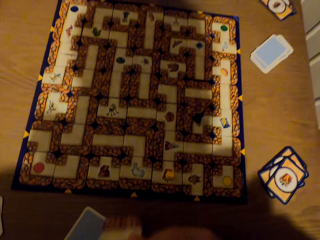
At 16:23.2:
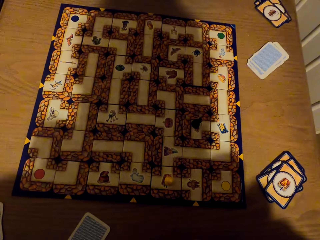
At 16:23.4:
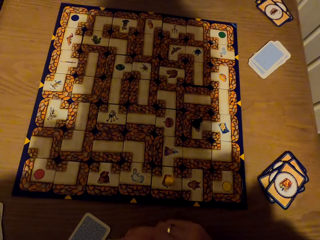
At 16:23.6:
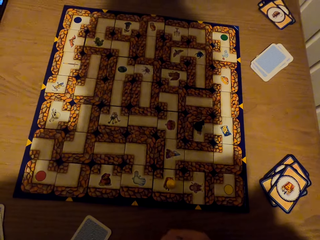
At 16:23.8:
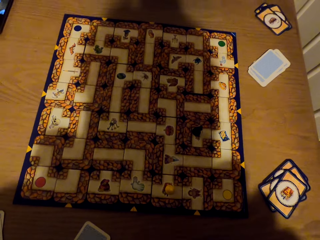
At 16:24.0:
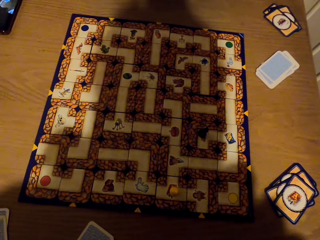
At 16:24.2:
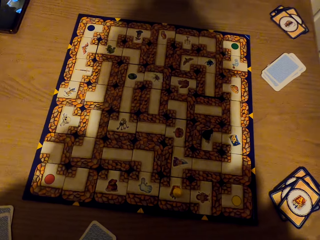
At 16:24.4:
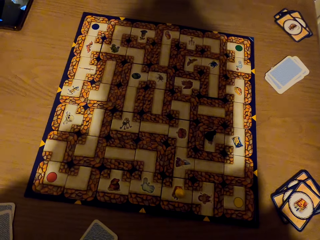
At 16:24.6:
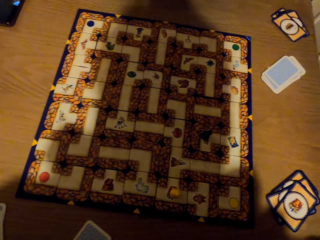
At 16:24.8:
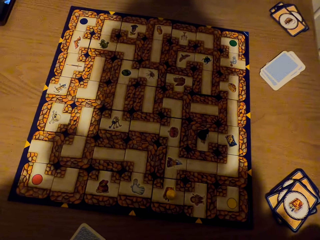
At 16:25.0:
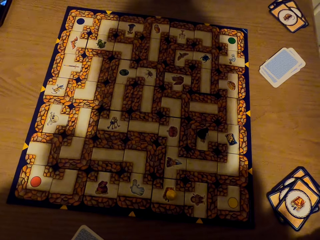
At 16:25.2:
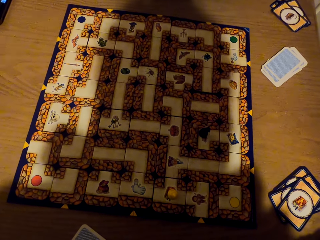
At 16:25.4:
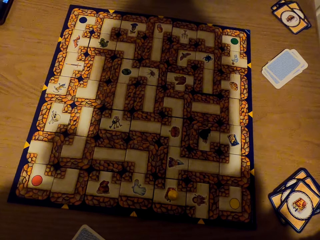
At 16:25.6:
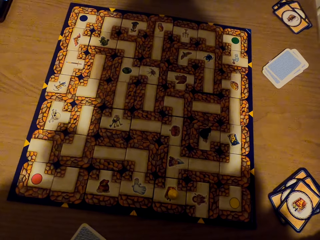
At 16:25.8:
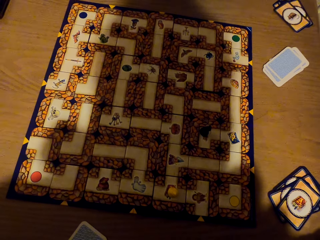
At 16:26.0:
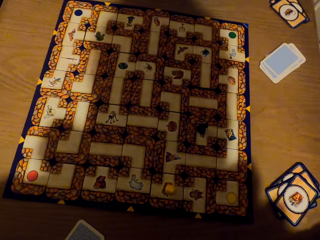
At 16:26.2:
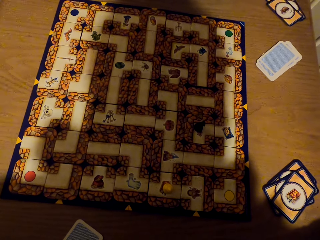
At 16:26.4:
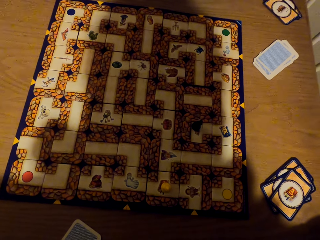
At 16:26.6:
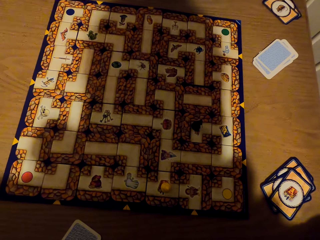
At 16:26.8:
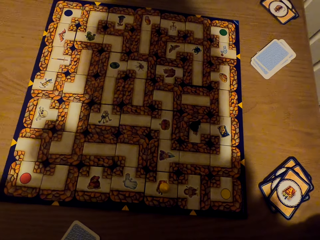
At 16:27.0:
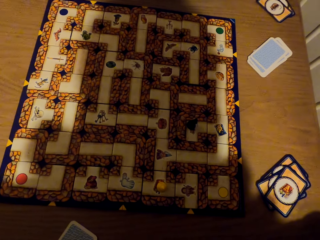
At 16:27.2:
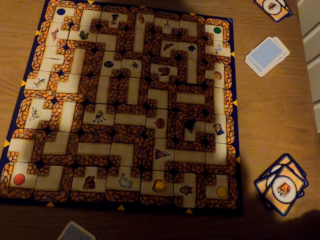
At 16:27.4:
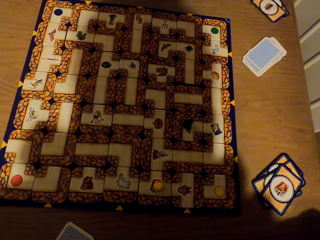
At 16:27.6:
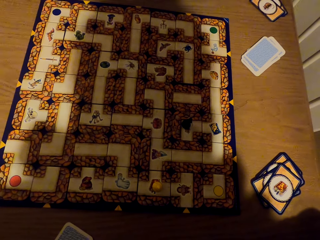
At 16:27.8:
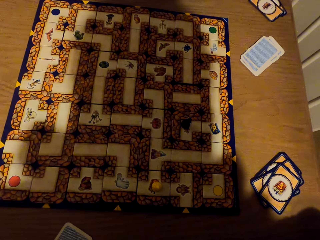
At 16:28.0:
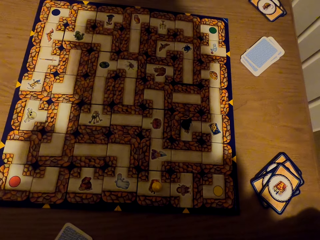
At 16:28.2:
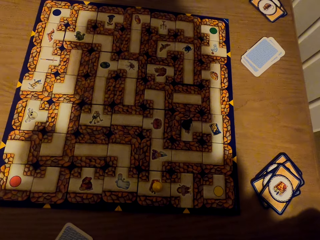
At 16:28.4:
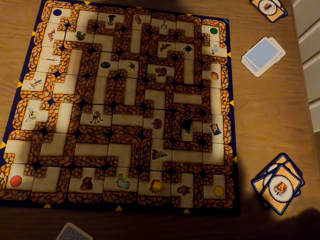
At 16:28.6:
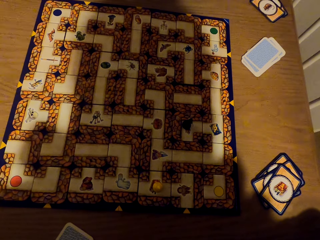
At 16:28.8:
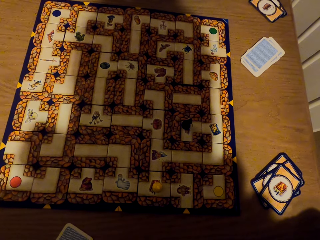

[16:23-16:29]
The camera wearer stares at the labyrinth board game.

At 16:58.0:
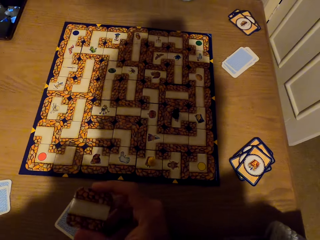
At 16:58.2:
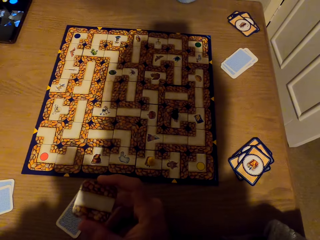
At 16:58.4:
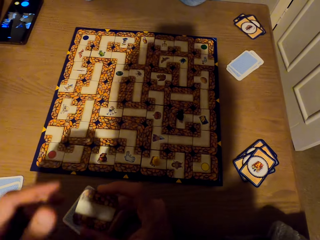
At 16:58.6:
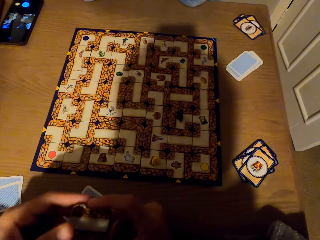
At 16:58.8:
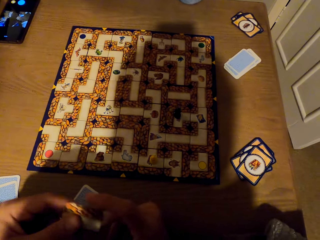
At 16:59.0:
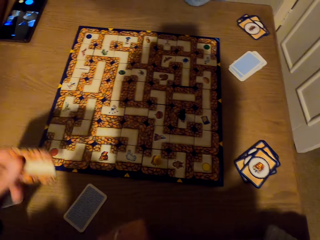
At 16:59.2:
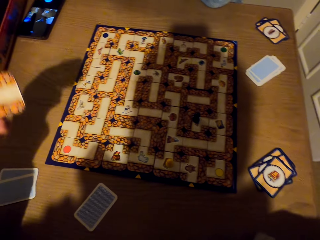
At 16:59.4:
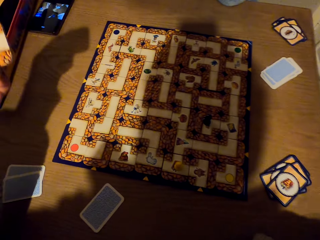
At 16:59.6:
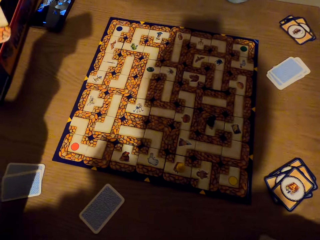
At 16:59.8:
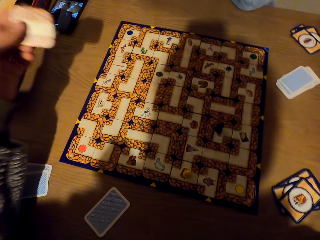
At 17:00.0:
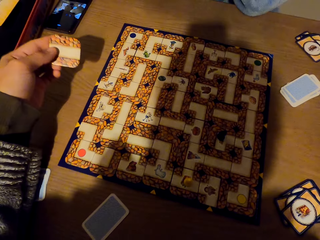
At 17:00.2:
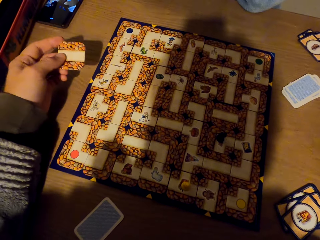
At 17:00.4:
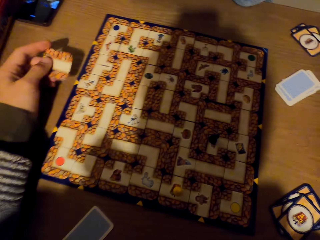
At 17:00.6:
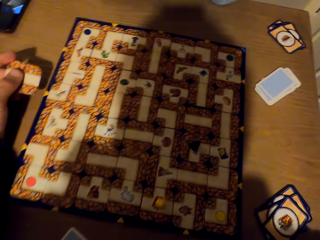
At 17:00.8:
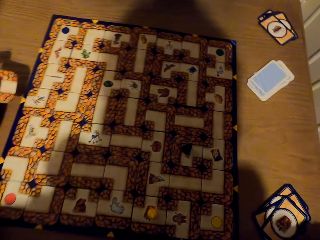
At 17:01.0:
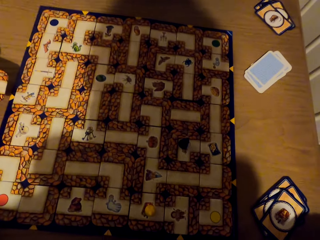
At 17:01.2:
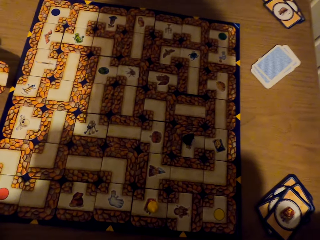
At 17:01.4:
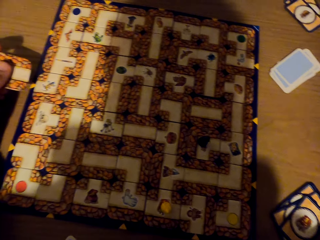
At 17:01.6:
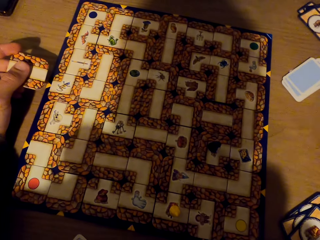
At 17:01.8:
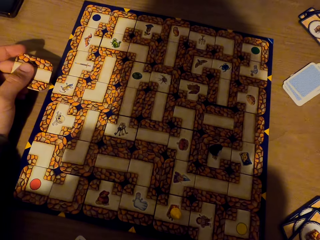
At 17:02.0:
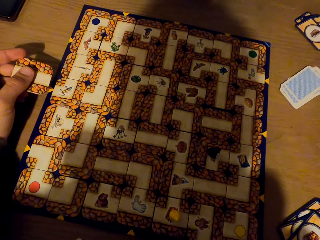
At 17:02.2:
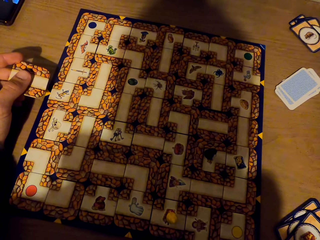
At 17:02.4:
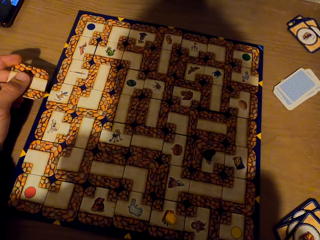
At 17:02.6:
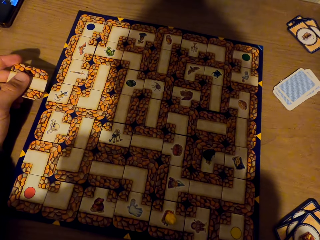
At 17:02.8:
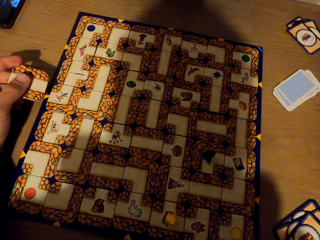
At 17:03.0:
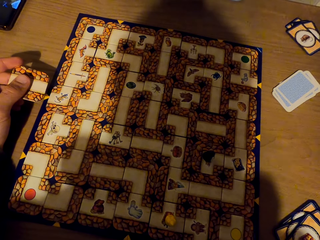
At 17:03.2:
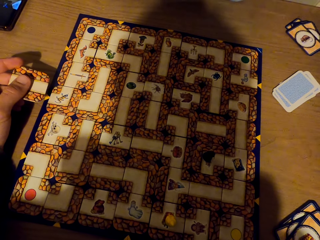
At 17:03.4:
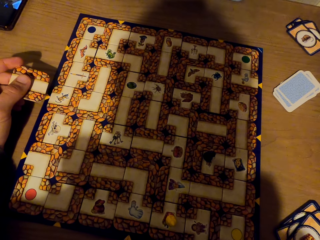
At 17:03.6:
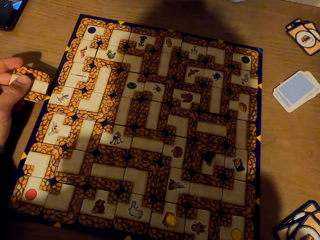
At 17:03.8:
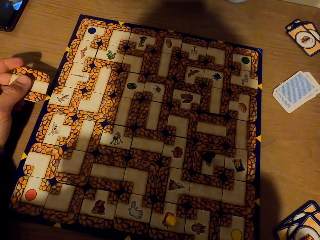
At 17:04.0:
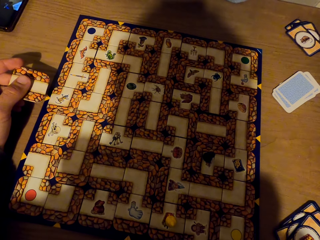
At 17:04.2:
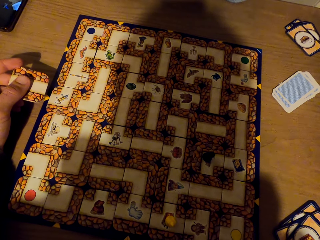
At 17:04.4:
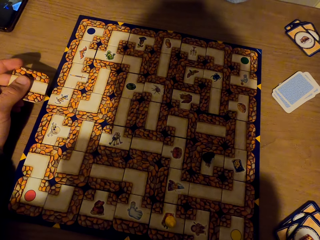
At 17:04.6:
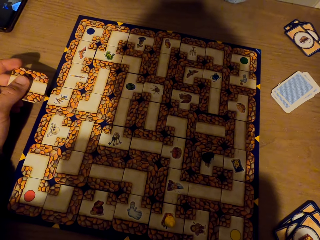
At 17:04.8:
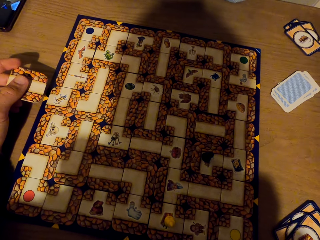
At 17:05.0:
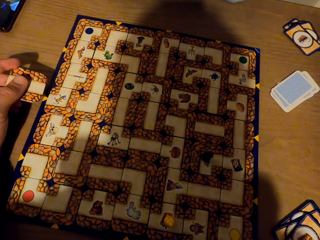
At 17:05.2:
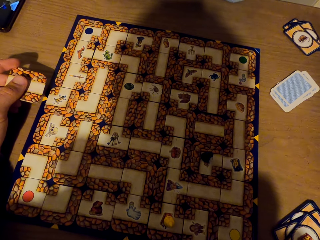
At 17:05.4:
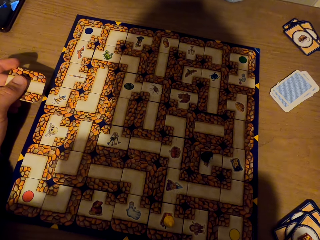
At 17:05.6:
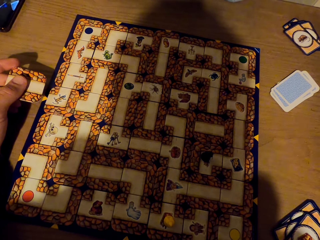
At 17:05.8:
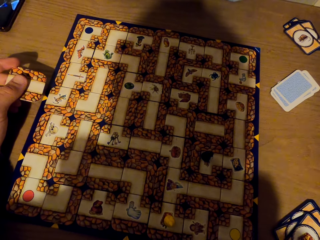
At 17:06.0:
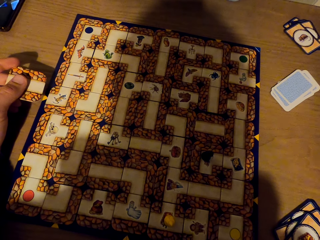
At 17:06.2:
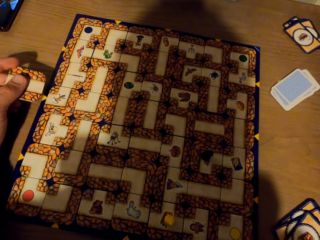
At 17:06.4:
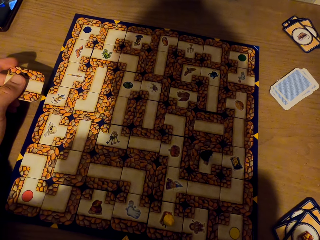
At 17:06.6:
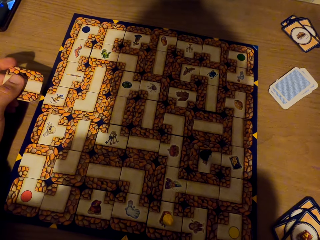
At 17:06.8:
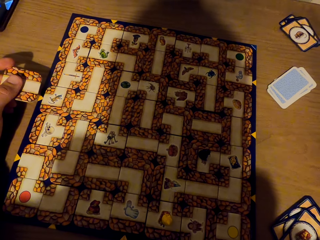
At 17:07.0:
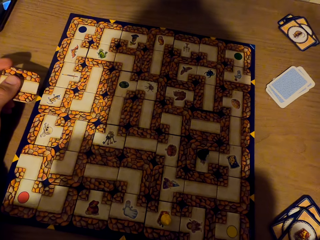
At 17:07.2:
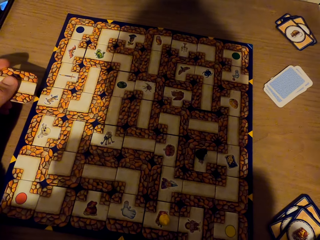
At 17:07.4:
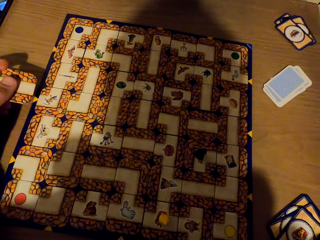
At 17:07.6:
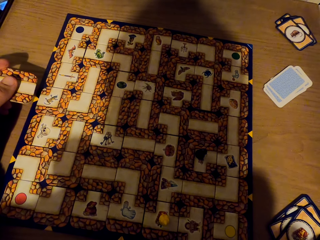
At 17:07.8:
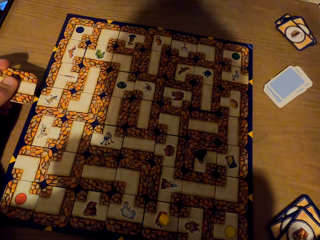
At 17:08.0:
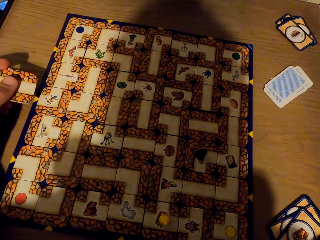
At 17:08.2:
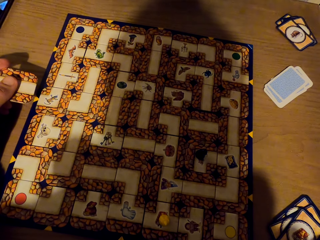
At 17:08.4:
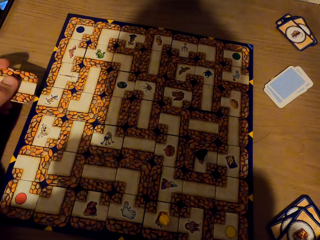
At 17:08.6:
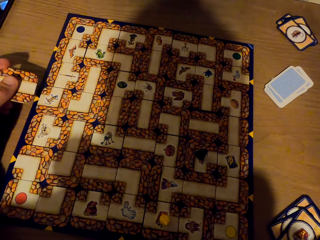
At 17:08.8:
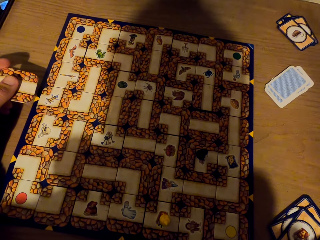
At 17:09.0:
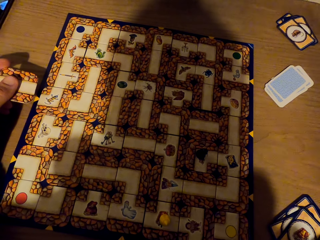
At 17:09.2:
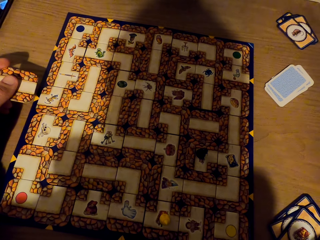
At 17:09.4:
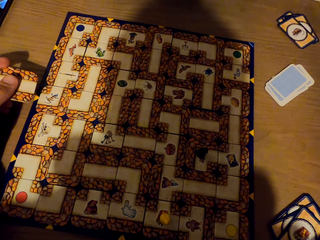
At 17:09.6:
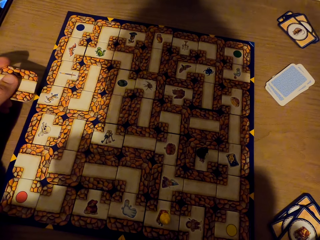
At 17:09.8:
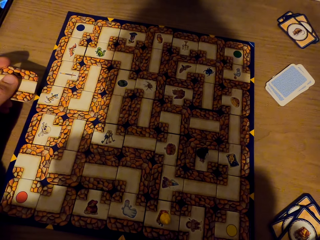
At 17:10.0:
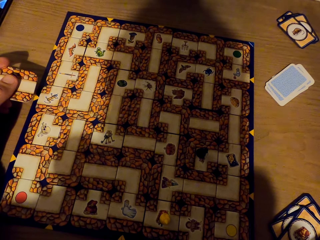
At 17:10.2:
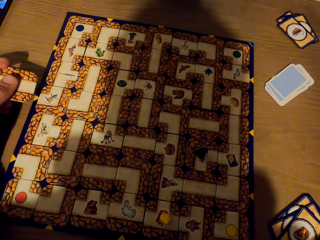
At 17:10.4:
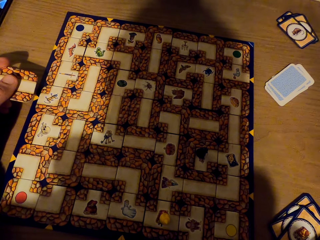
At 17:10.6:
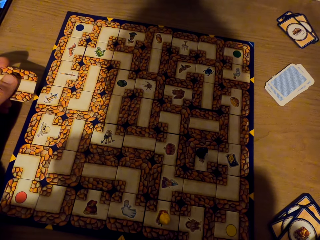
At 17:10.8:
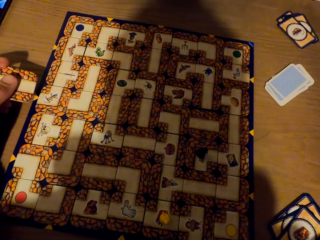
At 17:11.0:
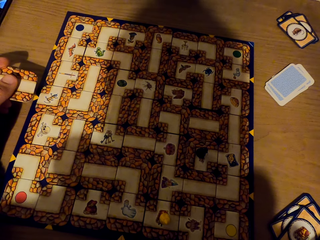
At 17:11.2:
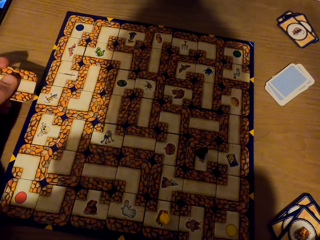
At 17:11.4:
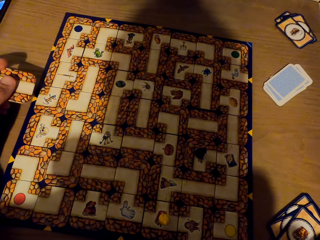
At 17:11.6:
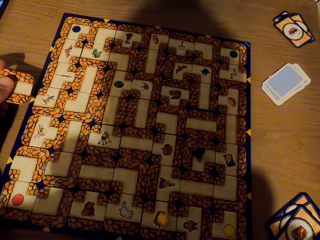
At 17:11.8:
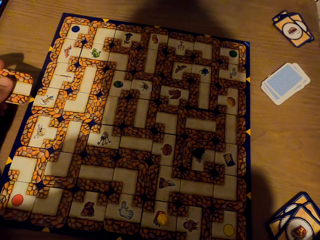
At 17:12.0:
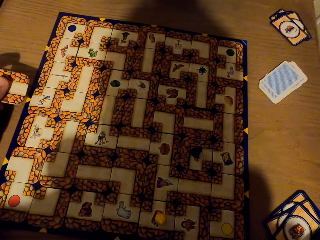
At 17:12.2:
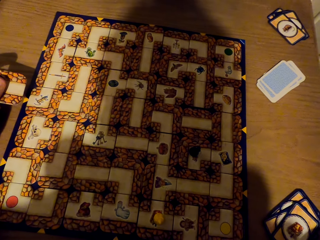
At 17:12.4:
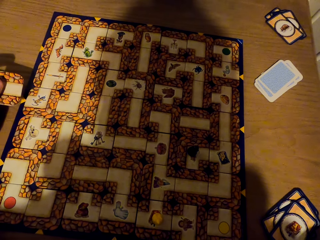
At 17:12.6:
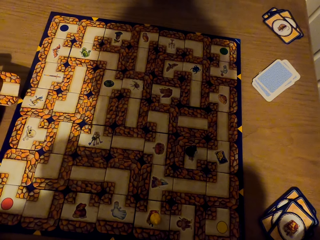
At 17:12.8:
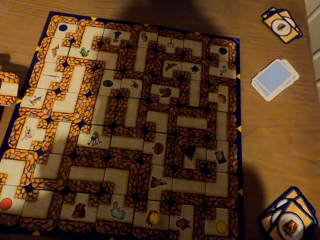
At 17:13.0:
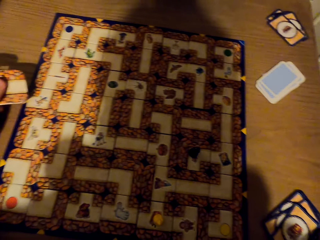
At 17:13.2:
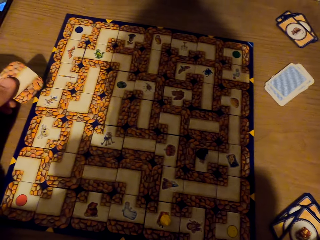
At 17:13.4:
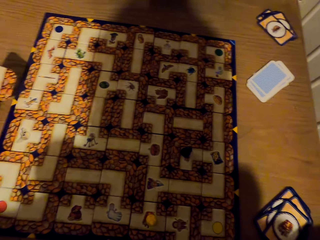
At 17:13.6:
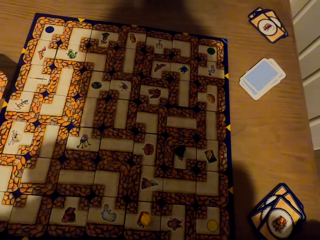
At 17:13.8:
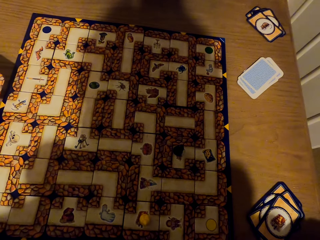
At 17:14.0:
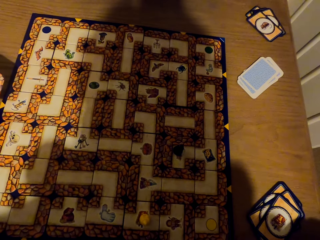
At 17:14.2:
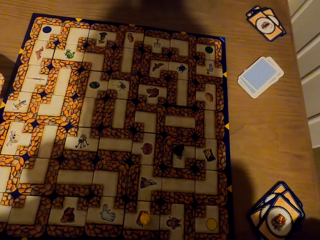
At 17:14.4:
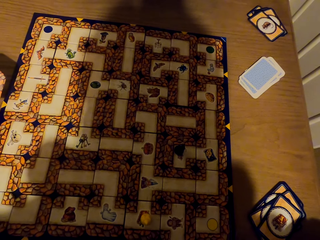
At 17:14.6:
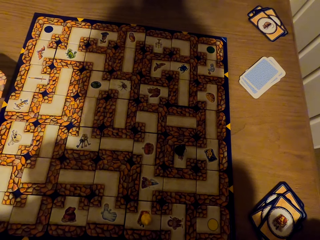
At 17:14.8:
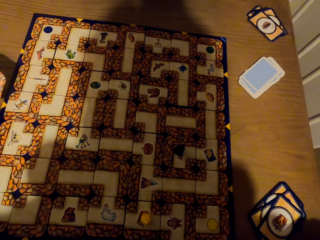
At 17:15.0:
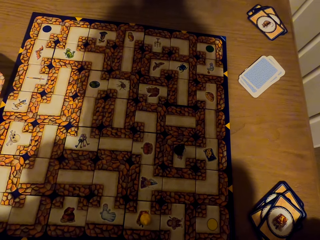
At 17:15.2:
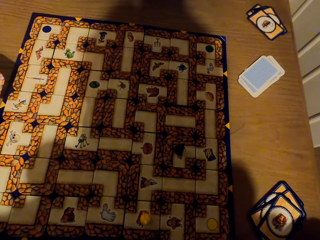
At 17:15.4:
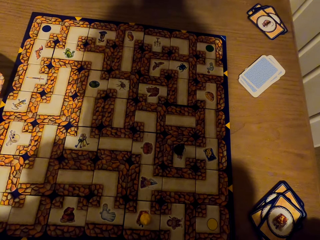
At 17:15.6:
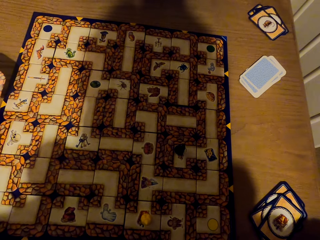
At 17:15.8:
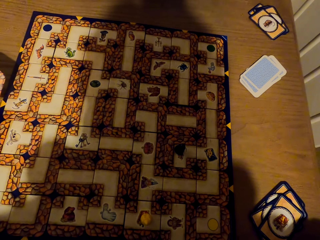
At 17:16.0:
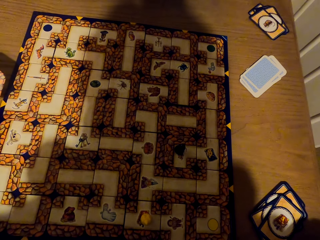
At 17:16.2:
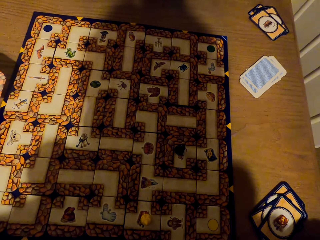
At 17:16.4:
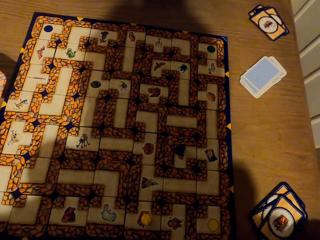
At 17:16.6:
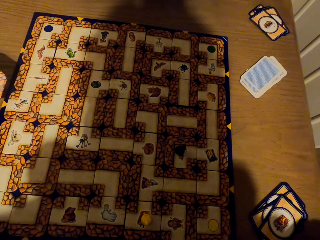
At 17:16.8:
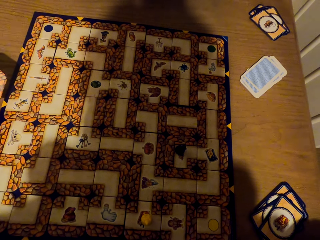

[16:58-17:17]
The camera wearer passes the tile to the left hand. They stare at the labyrinth board game. They turn the tile. They stare at the labyrinth board game.
